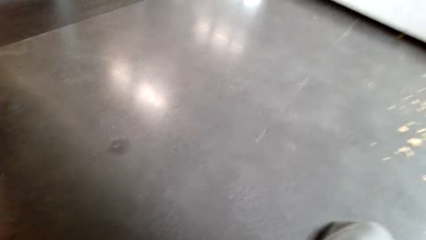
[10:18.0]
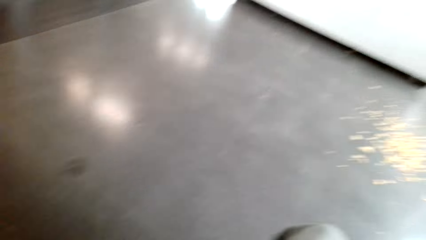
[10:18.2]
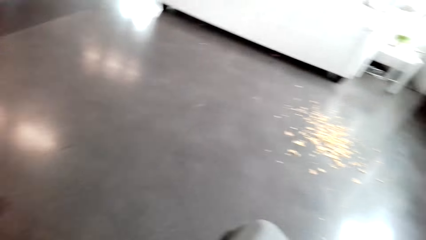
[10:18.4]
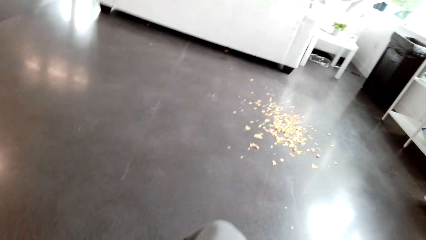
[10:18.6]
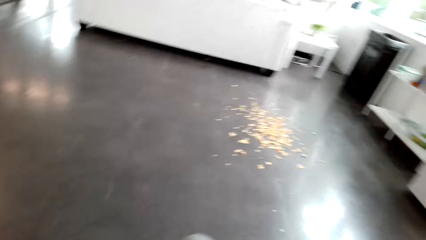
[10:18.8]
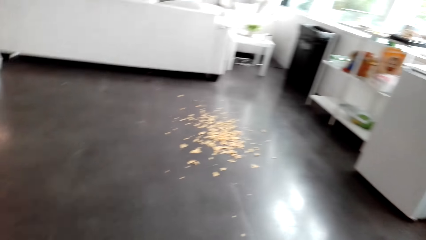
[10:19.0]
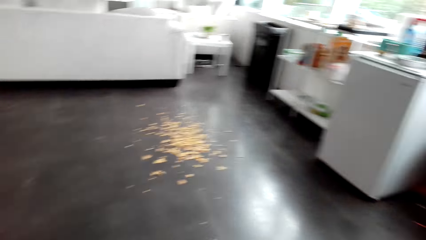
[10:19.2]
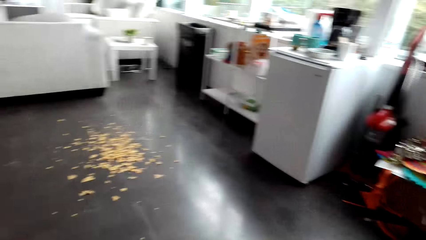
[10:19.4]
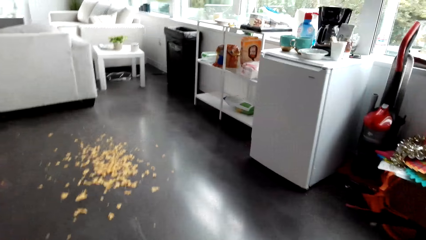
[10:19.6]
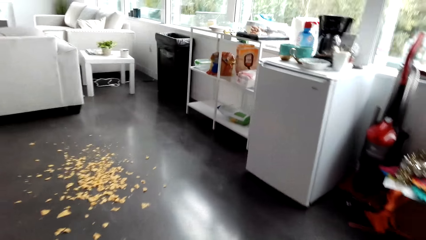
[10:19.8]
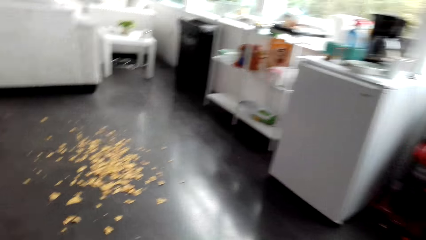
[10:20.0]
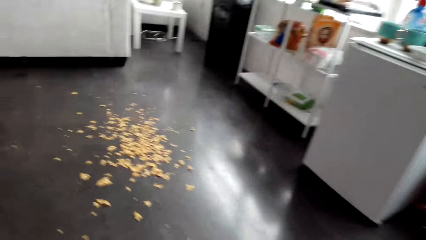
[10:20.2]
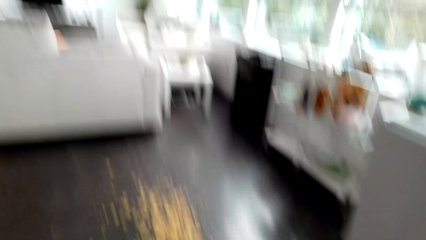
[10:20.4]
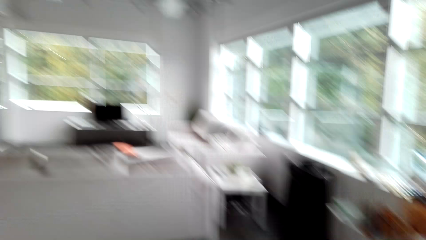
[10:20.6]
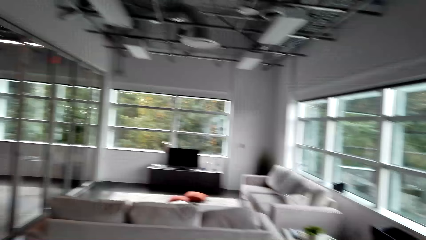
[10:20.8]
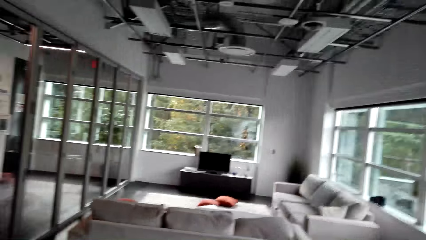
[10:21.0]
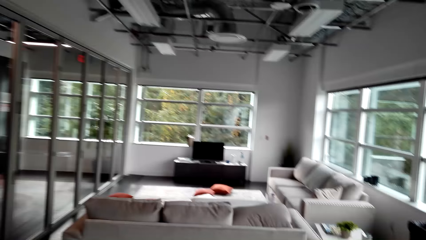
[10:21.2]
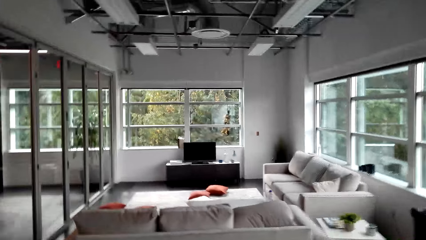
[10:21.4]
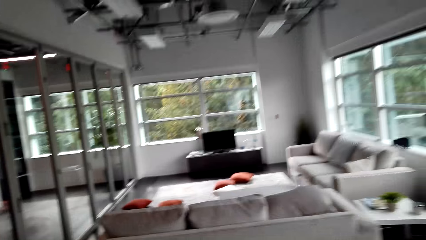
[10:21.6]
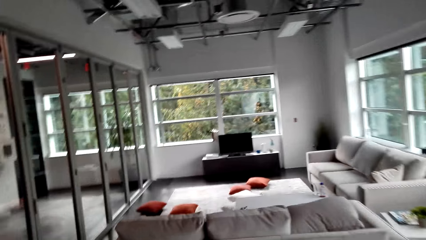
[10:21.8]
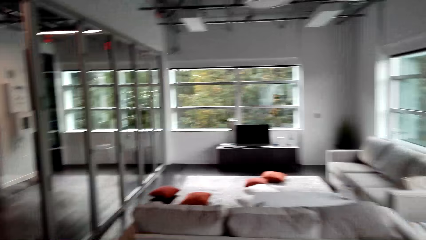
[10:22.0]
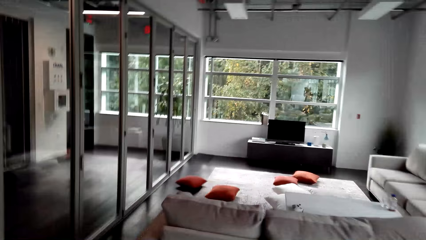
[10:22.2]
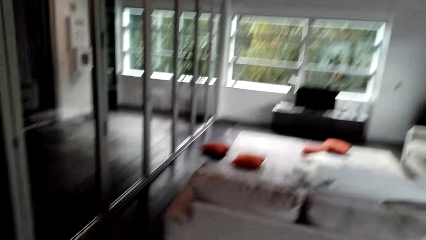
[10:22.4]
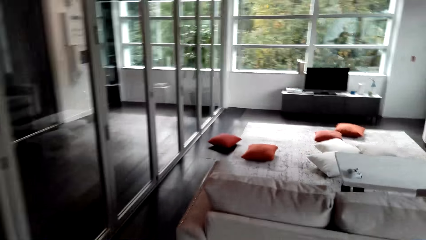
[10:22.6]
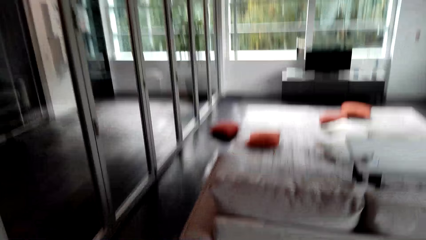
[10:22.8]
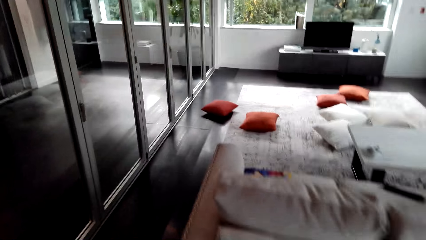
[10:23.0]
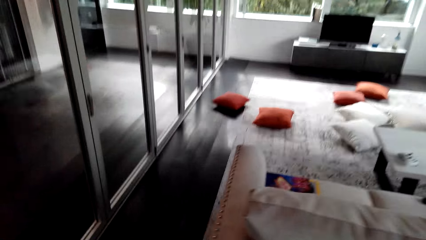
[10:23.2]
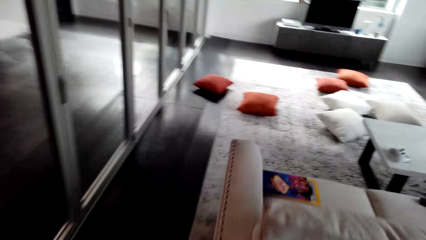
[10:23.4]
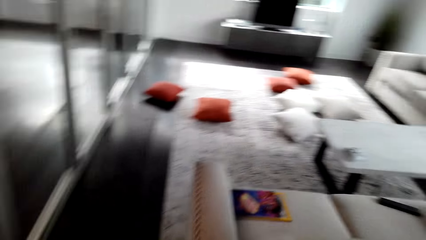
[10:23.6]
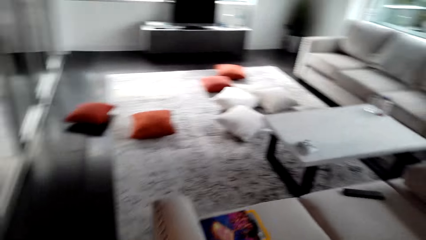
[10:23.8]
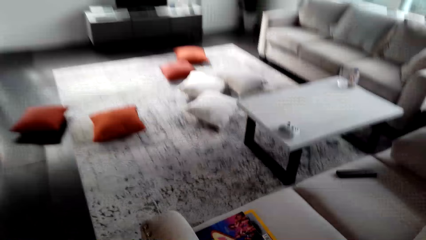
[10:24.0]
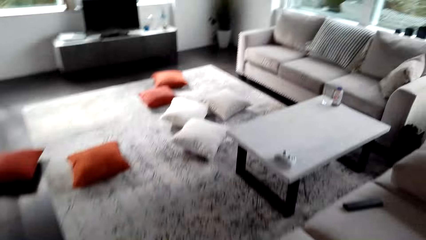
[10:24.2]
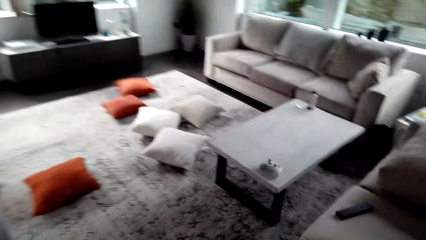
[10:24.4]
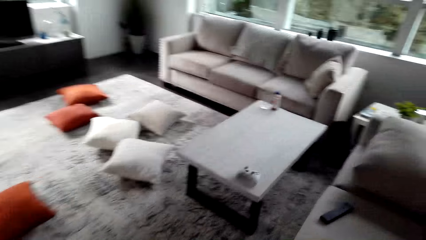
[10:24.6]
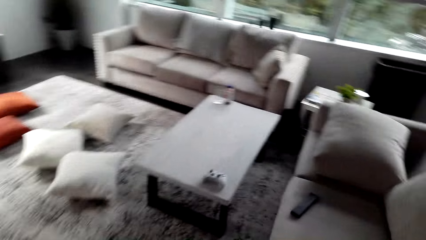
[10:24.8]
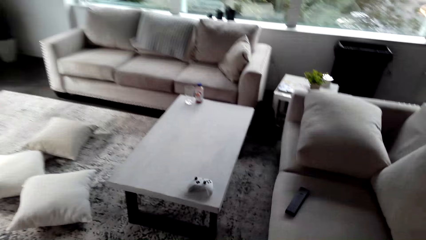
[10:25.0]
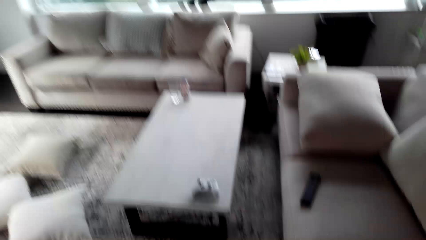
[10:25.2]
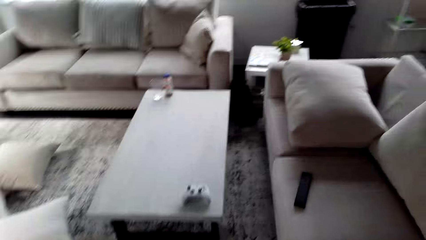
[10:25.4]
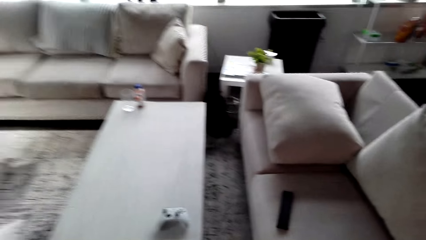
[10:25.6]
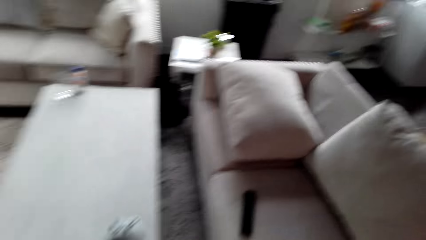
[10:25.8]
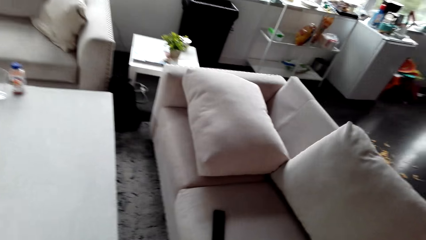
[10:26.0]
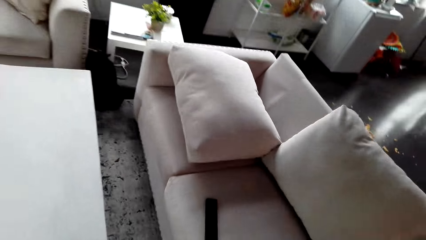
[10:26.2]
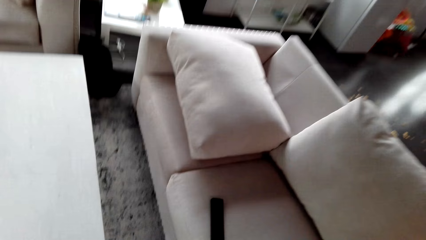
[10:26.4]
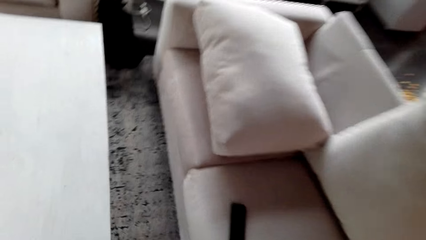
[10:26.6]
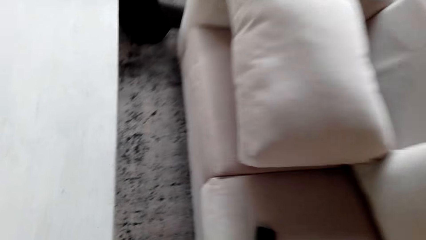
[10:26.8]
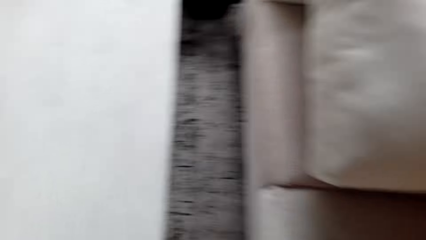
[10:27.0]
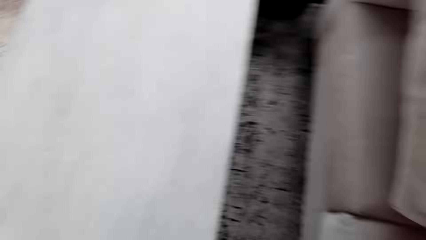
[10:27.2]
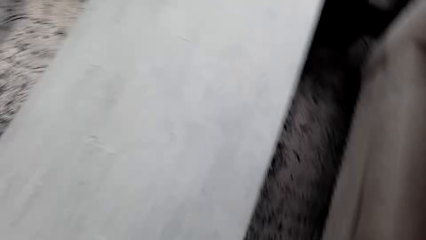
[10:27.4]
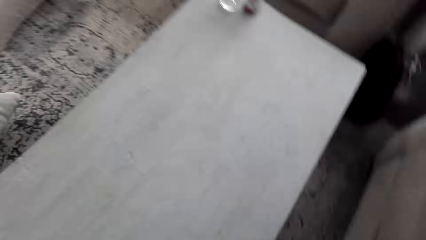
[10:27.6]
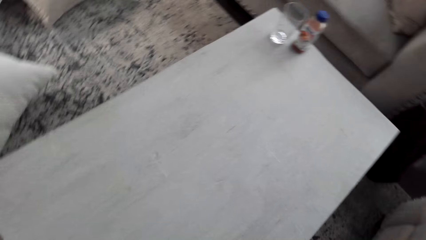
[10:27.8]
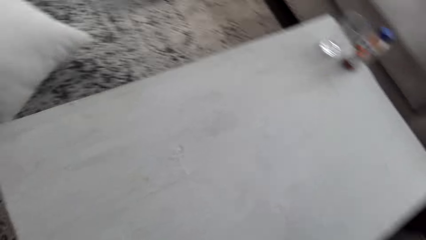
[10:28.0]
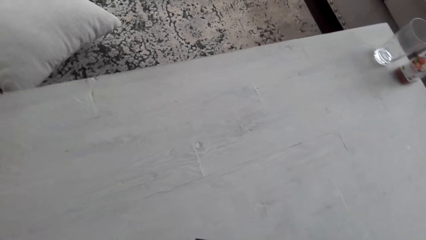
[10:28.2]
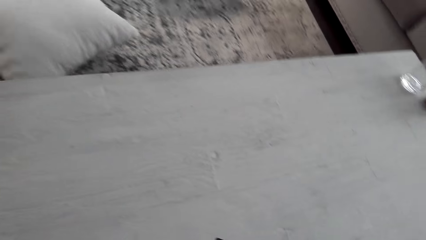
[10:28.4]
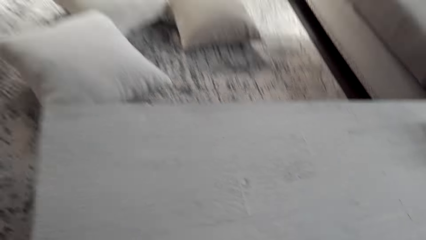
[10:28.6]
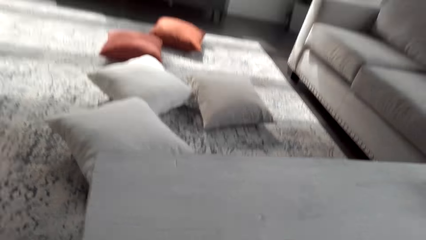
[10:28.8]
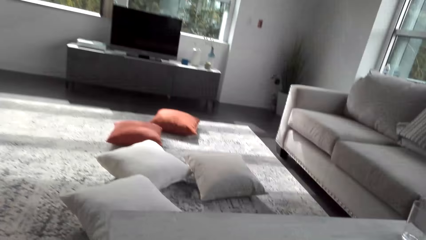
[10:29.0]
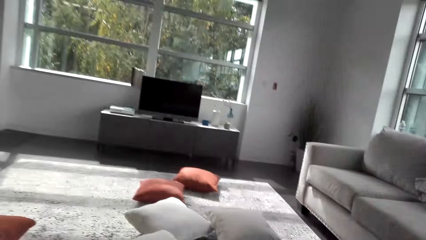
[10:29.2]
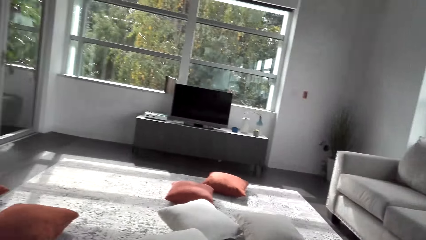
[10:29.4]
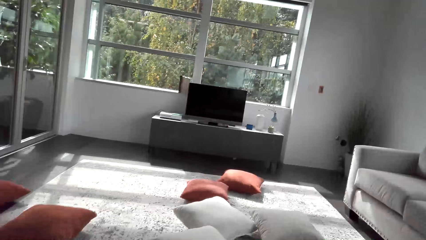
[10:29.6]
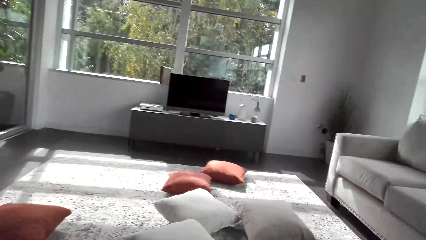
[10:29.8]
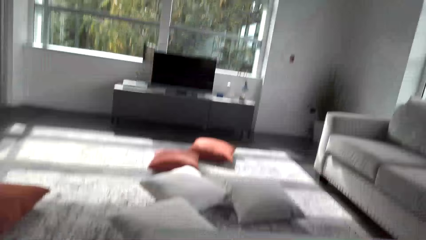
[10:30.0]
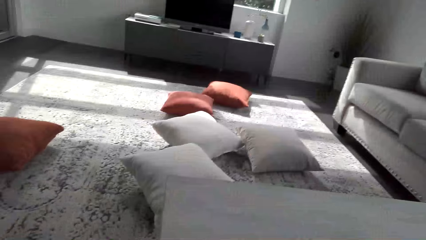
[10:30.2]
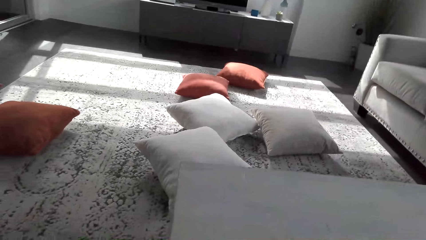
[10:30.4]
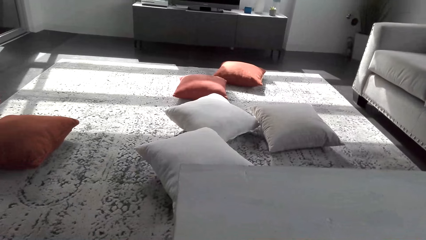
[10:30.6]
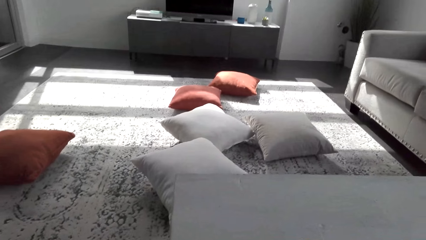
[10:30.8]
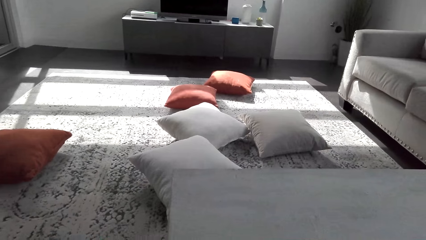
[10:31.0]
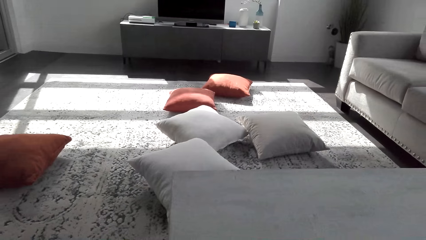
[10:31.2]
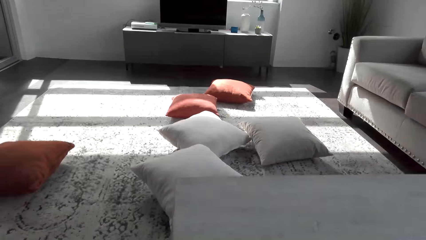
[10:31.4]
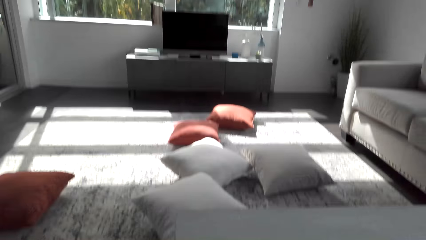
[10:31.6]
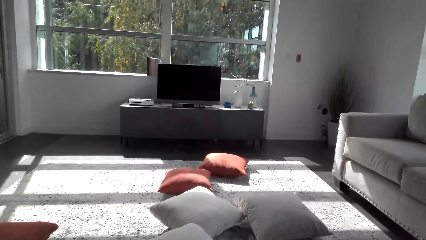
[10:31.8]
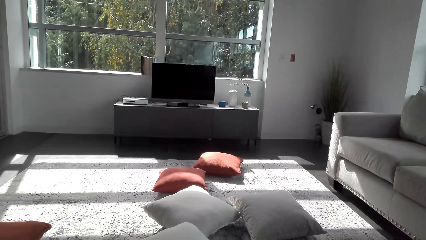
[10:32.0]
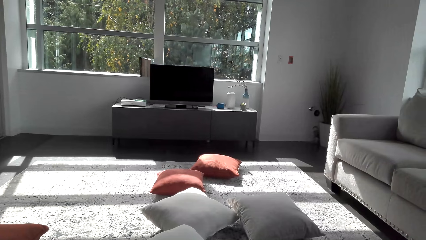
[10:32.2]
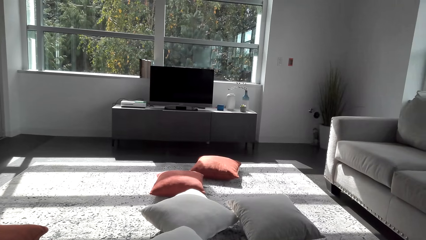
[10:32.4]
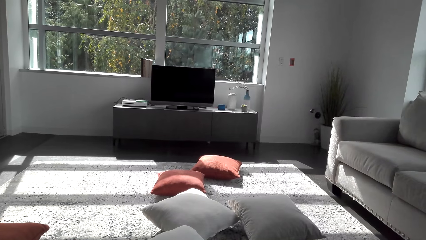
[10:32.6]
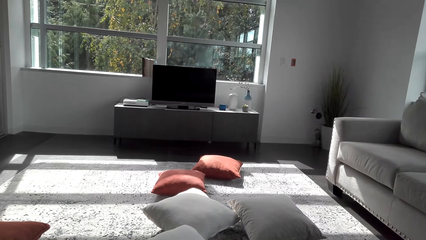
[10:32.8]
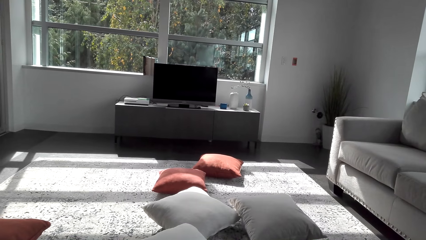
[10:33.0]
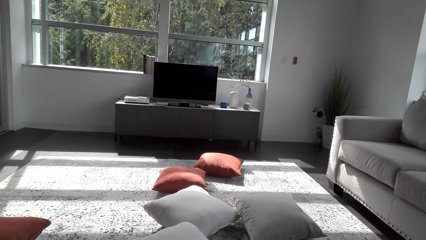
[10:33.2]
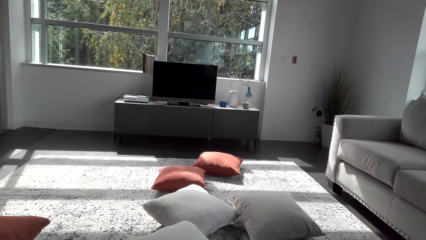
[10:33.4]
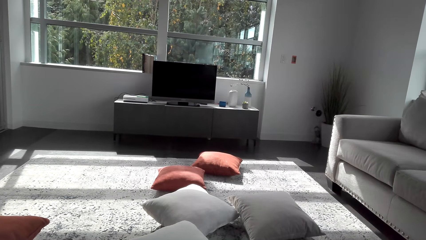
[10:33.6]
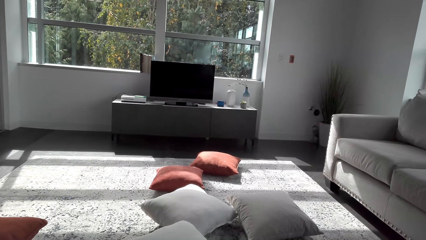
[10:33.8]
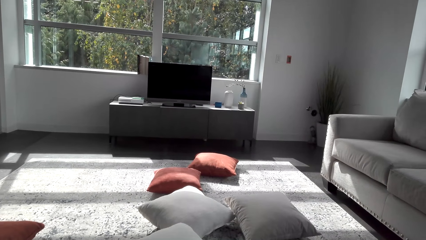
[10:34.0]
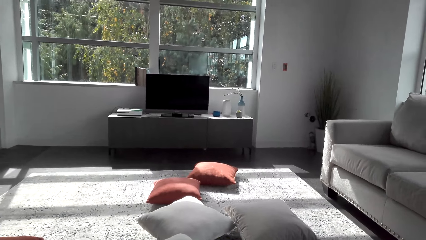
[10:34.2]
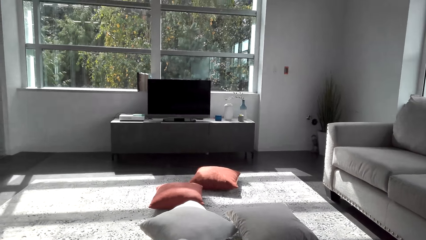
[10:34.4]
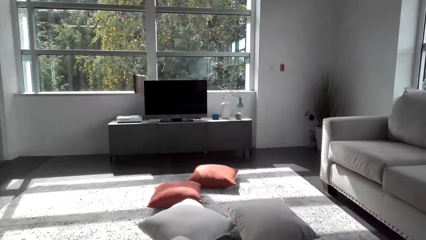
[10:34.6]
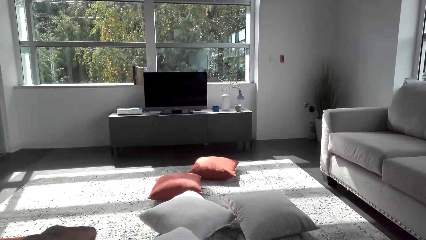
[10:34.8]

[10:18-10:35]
The camera wearer walks around the house.
